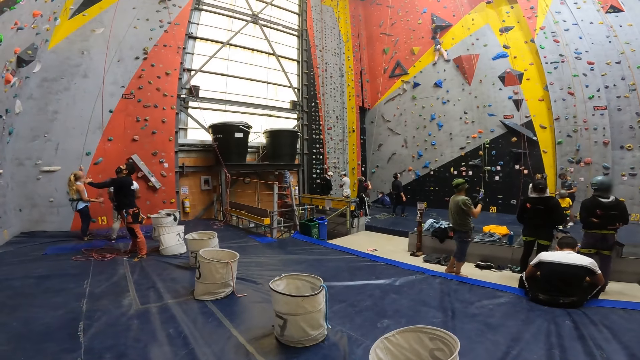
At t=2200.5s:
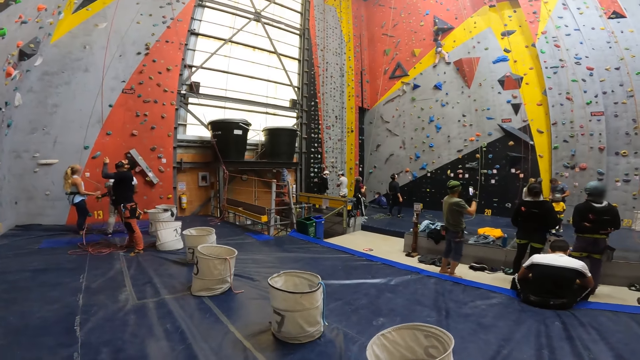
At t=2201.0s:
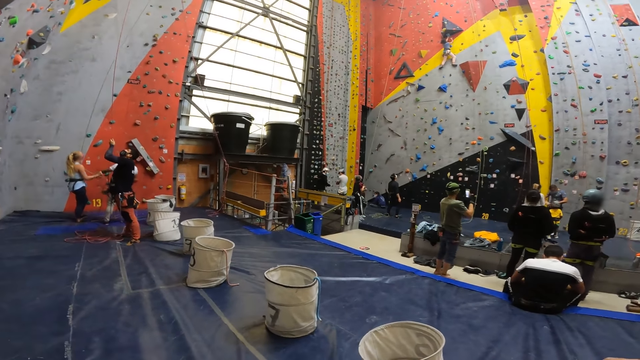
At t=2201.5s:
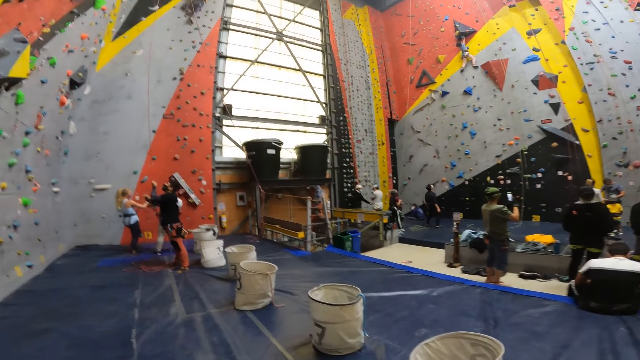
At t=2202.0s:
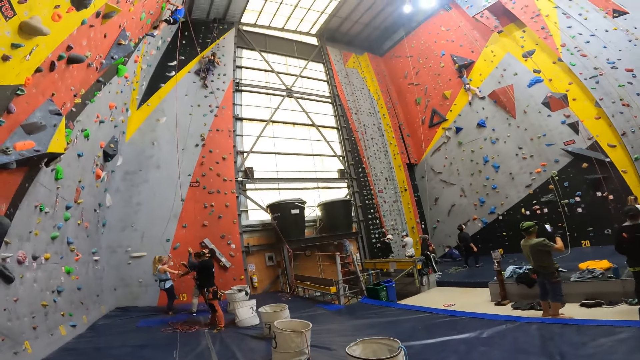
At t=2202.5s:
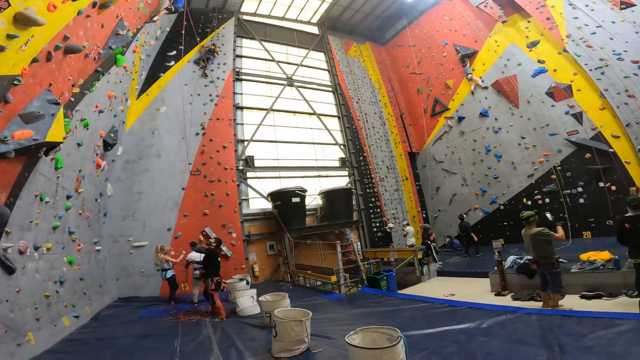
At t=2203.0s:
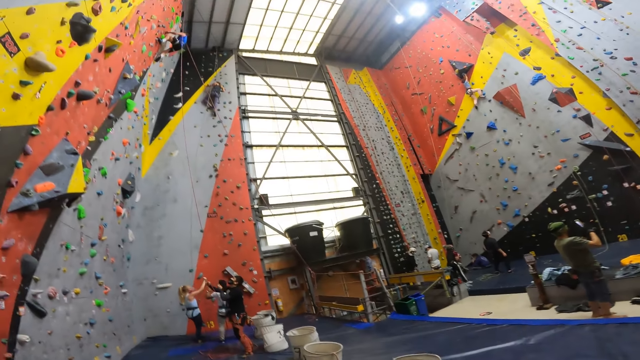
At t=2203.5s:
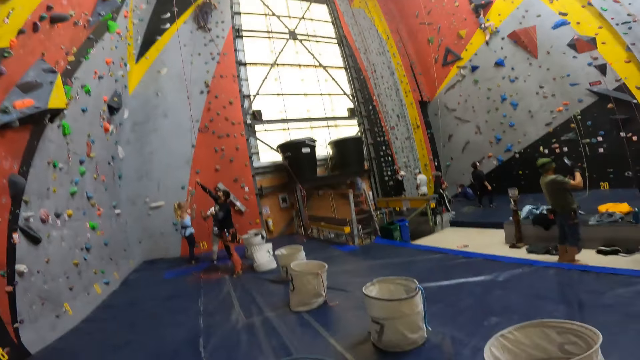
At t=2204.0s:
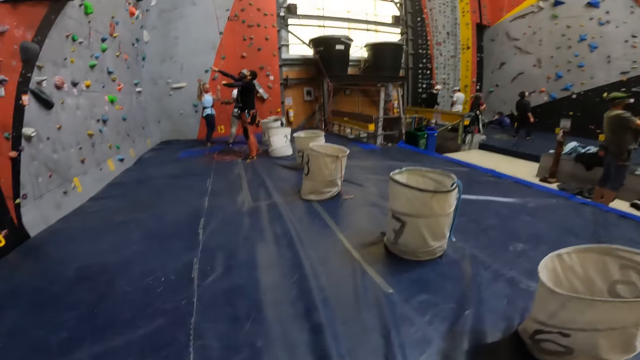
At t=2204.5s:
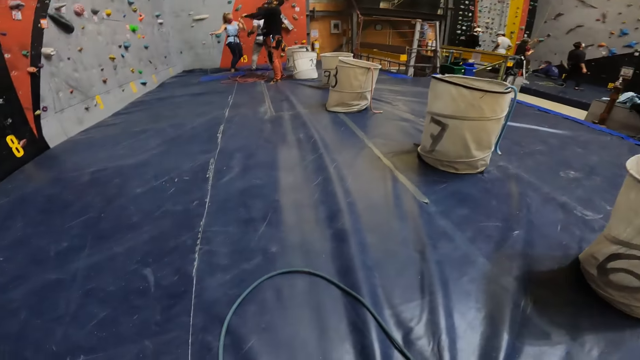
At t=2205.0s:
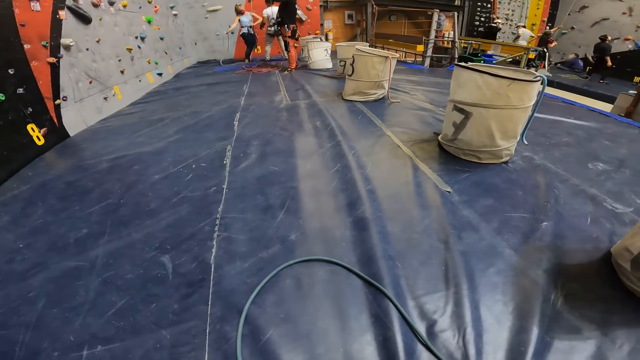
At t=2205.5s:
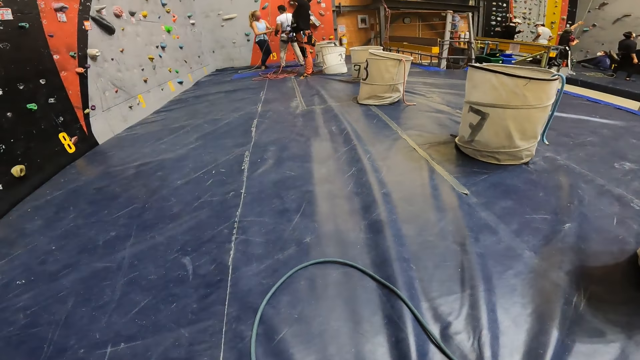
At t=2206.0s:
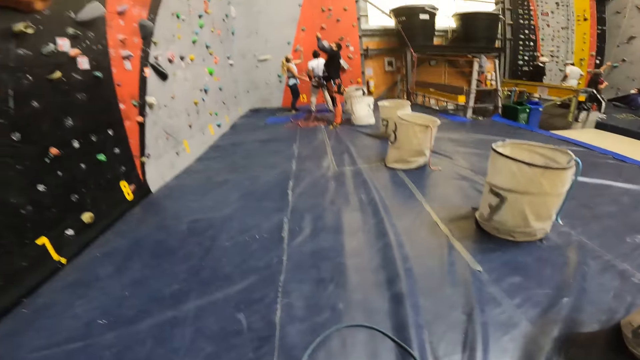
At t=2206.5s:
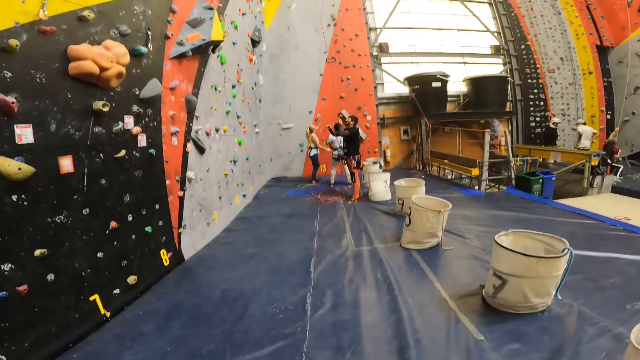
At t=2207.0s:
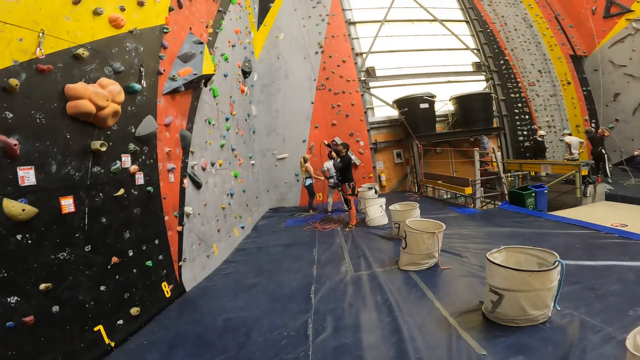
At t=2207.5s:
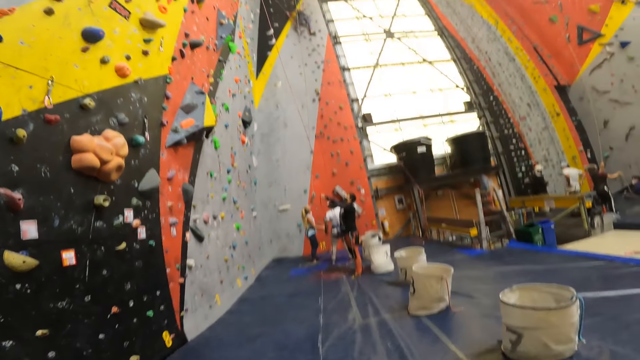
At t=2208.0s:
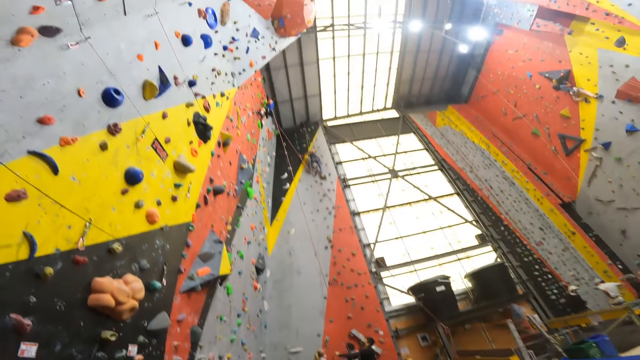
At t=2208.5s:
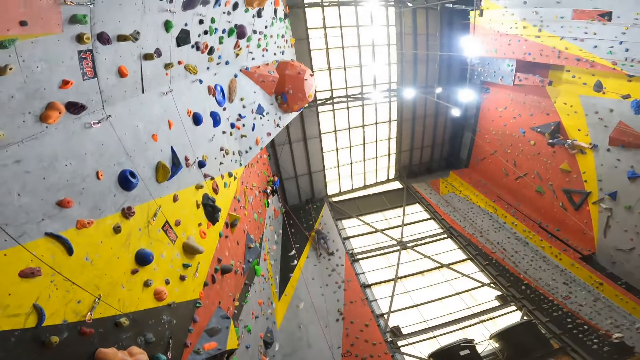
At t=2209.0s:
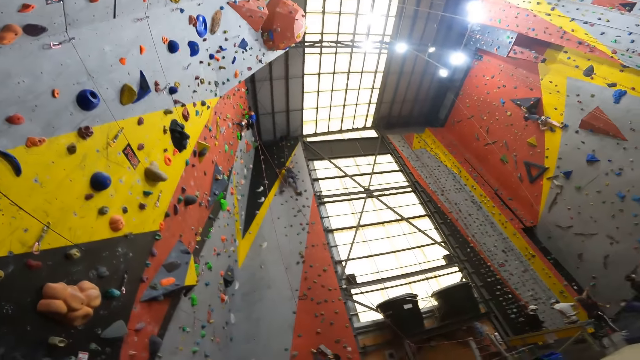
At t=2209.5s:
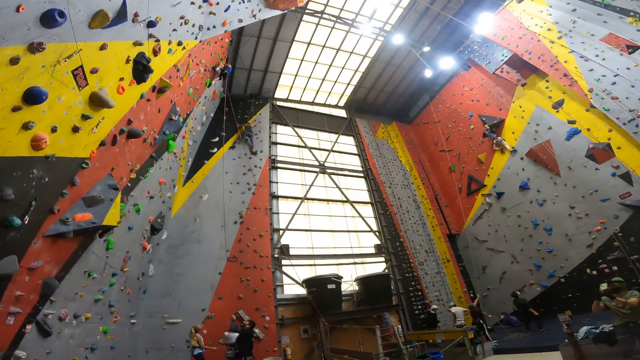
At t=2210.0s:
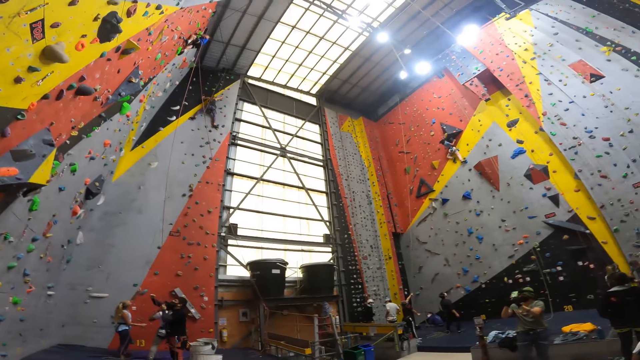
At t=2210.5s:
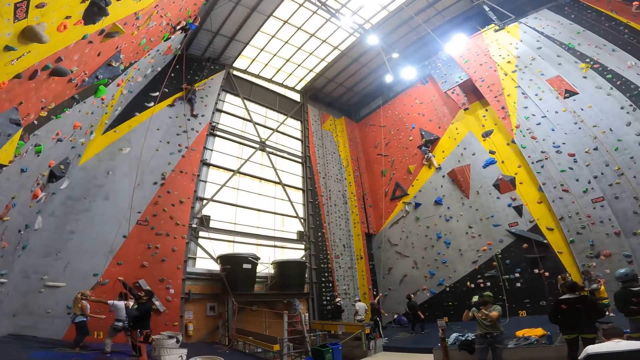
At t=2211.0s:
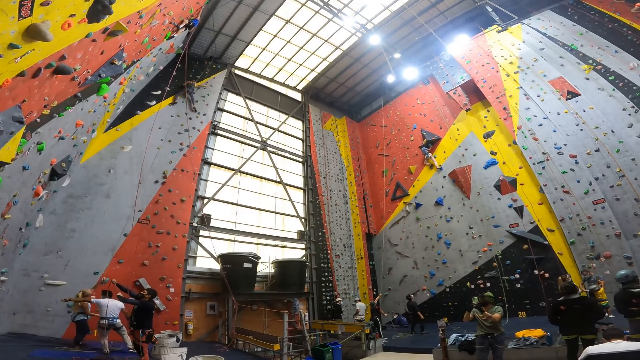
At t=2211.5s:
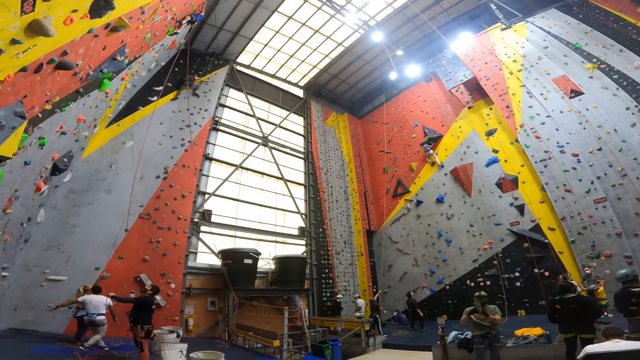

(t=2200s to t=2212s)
The camera wearer looks around the wall climbing site. They look up the climbing wall.

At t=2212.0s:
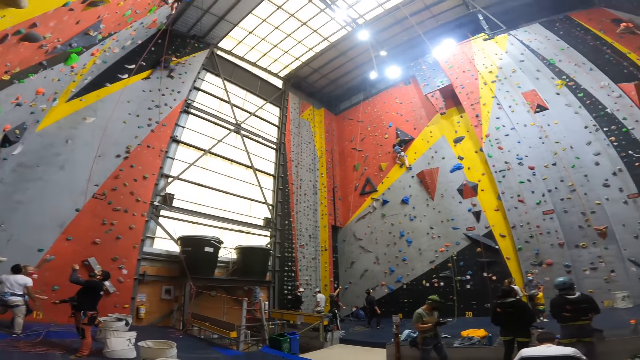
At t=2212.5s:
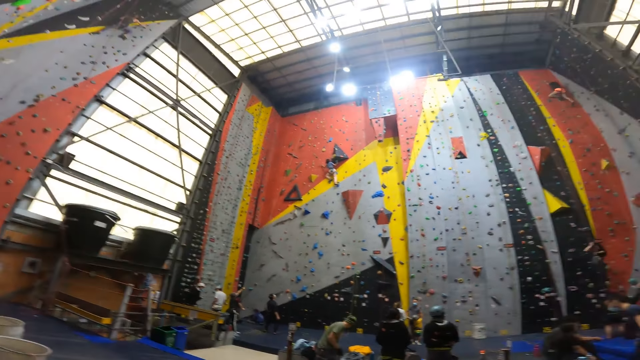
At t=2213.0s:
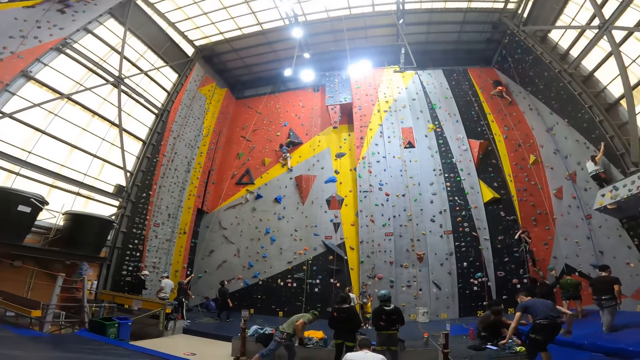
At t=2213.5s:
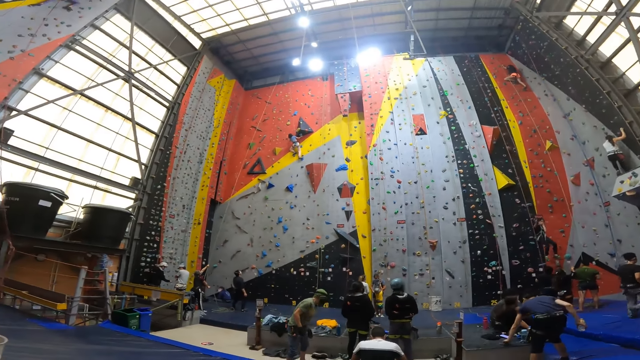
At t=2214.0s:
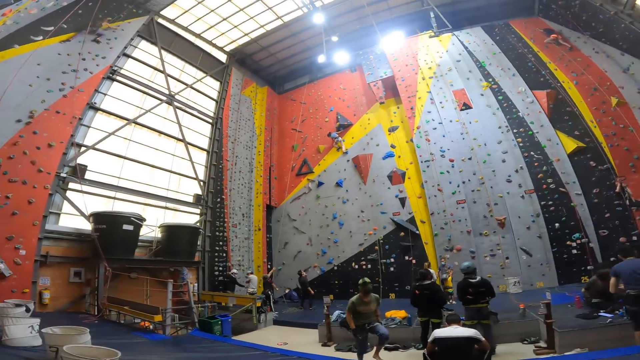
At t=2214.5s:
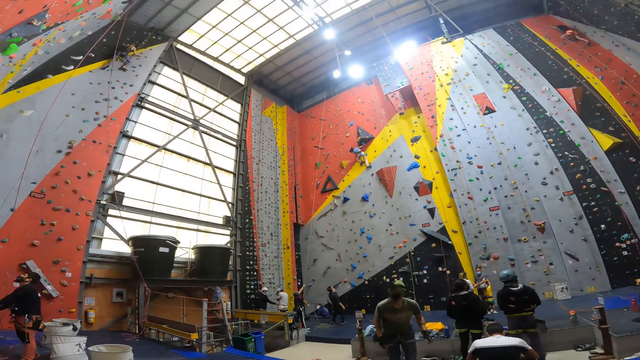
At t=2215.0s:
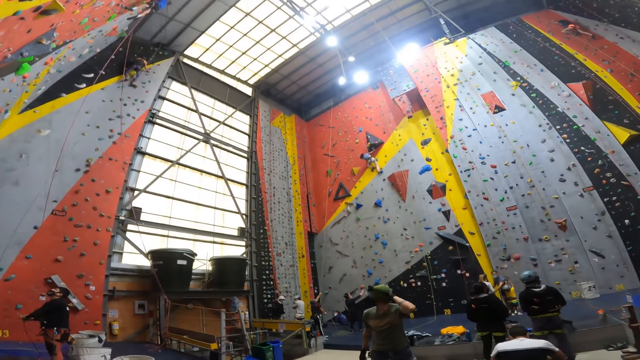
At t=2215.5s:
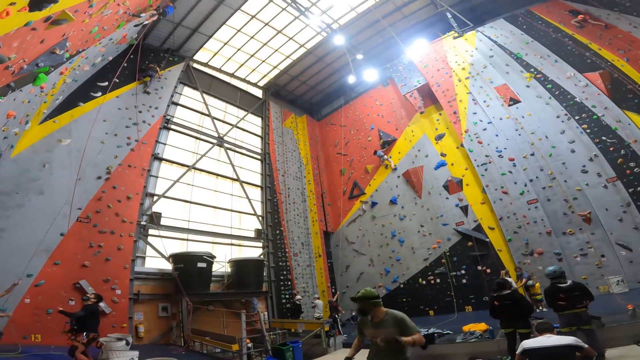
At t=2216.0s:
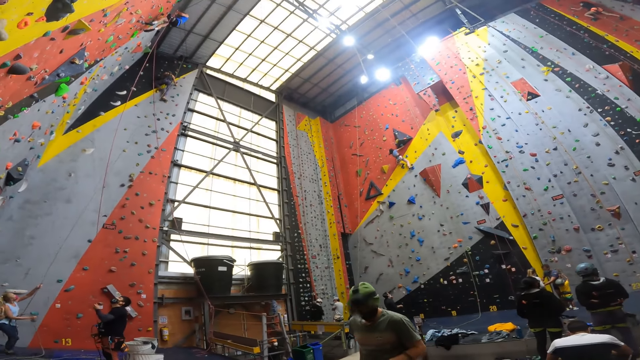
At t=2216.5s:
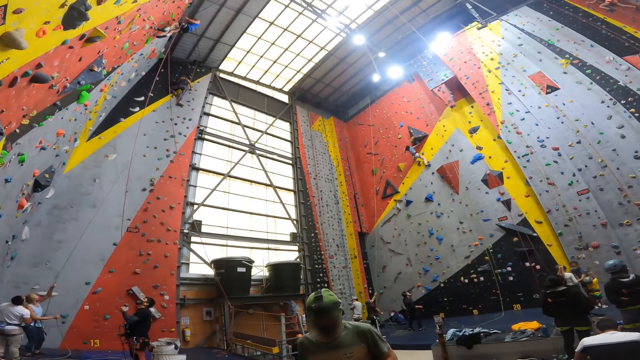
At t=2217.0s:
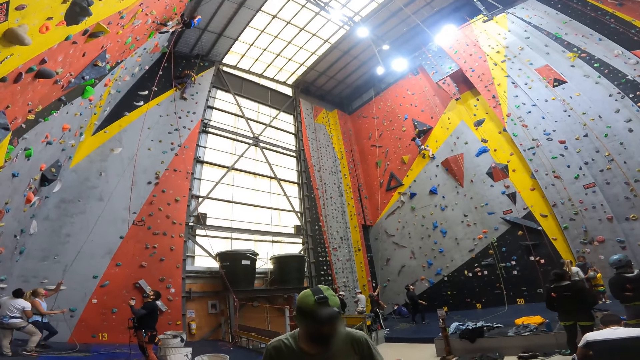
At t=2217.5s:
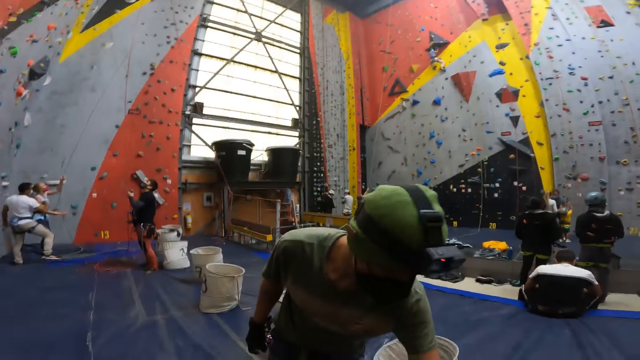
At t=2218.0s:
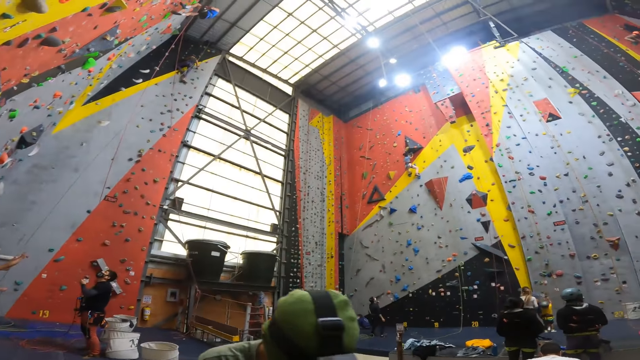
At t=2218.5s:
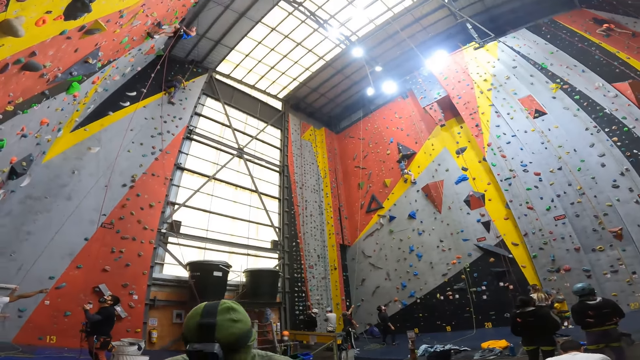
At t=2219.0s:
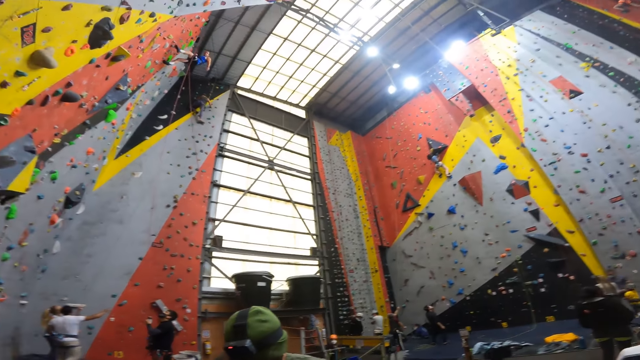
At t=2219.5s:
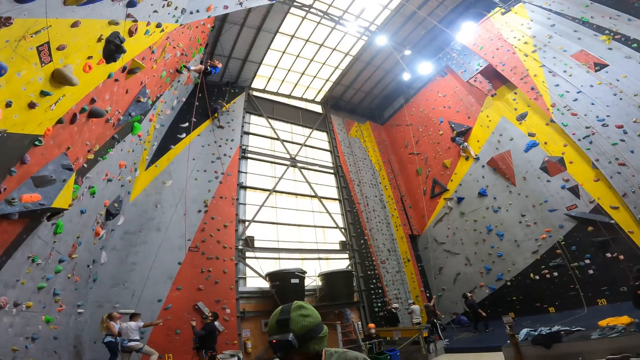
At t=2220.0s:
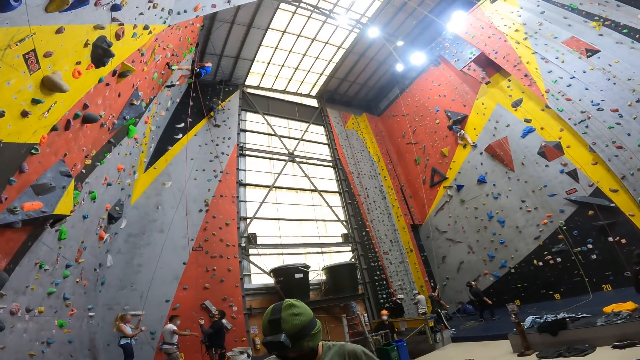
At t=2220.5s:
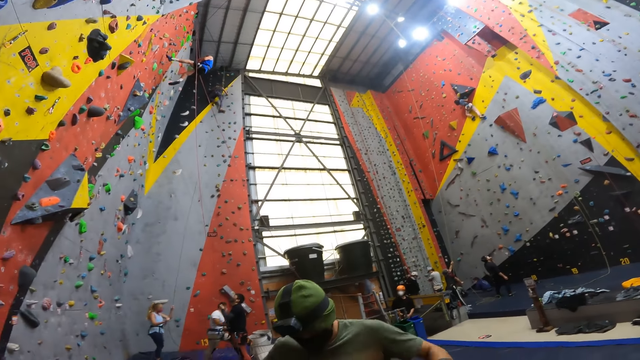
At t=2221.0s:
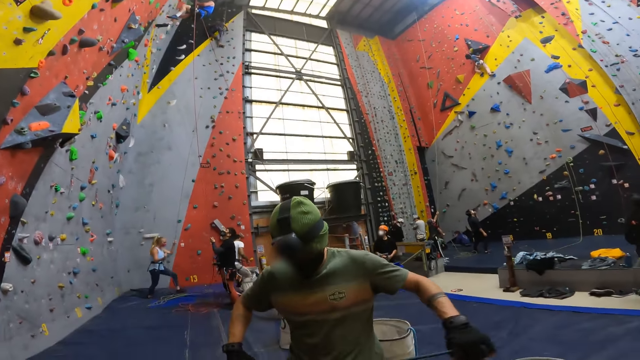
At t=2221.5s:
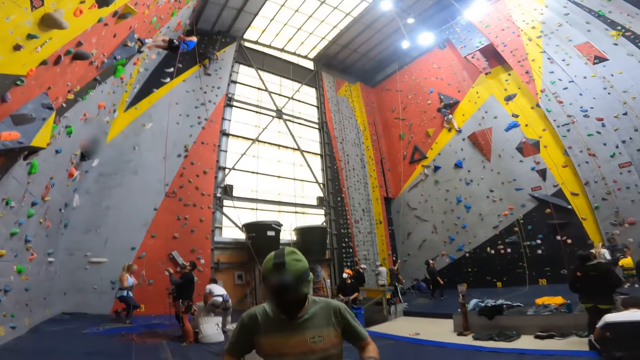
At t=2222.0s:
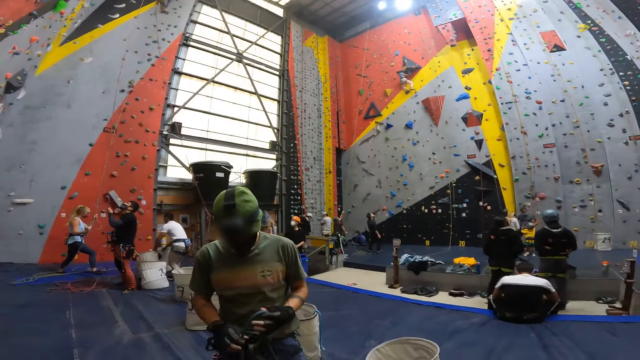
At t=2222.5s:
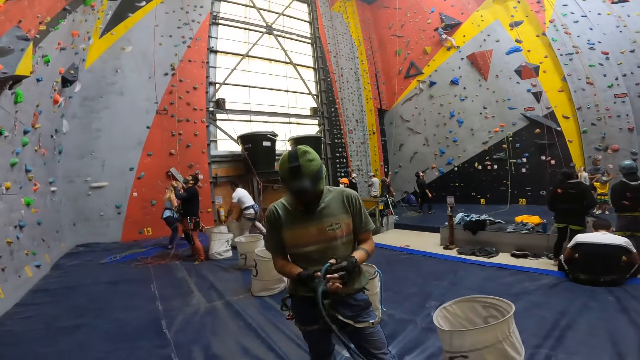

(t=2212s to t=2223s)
The camera wearer looks around the wall climbing site. They interact with a person. The person picks up a rope.
